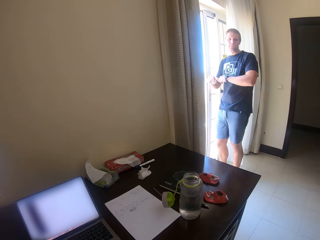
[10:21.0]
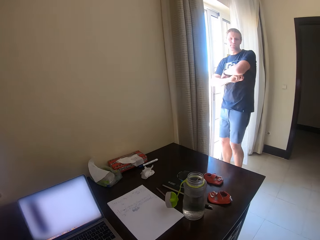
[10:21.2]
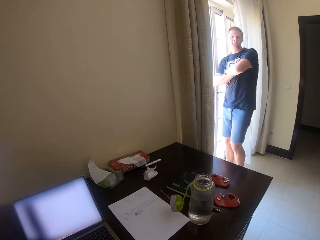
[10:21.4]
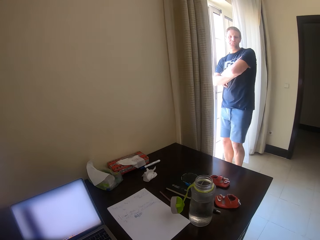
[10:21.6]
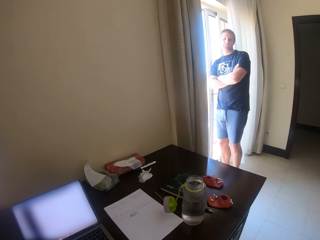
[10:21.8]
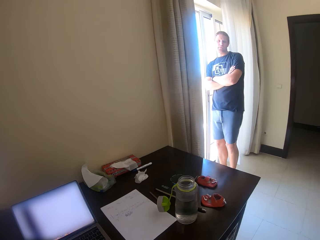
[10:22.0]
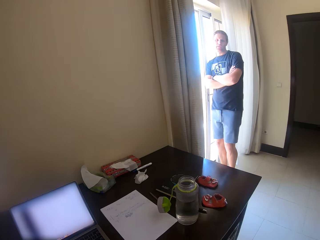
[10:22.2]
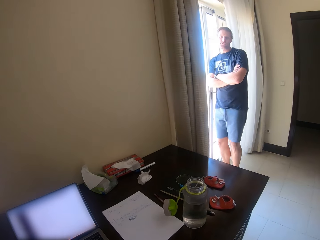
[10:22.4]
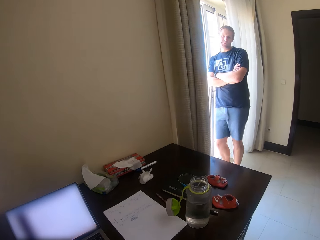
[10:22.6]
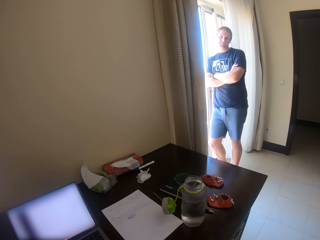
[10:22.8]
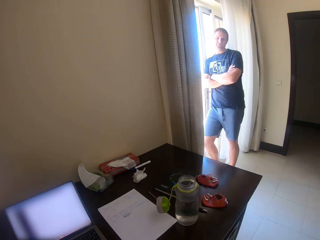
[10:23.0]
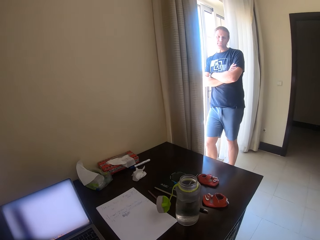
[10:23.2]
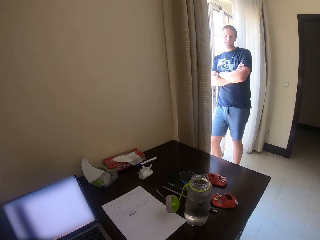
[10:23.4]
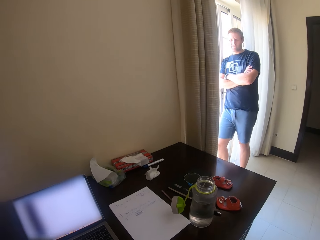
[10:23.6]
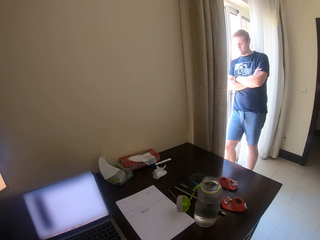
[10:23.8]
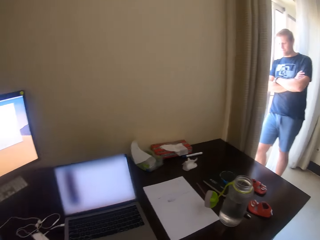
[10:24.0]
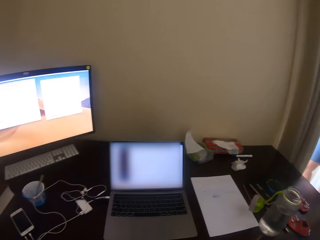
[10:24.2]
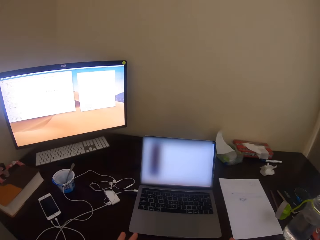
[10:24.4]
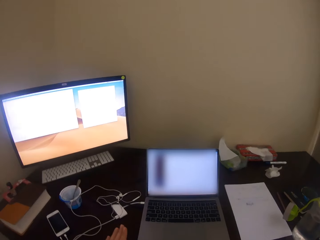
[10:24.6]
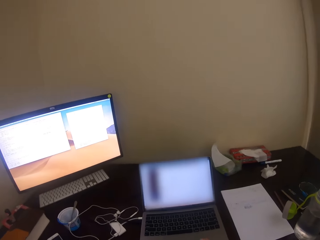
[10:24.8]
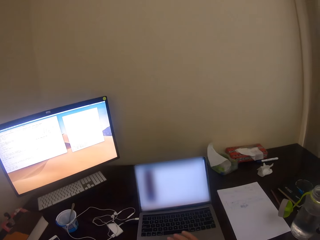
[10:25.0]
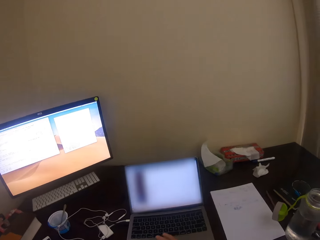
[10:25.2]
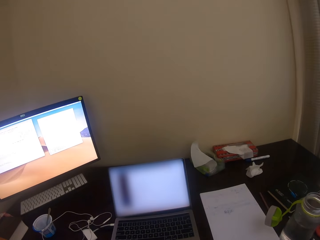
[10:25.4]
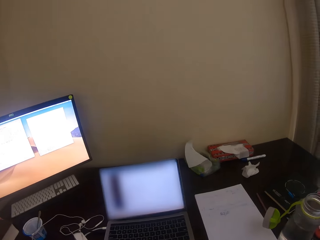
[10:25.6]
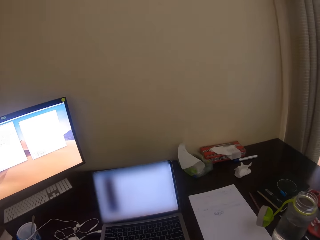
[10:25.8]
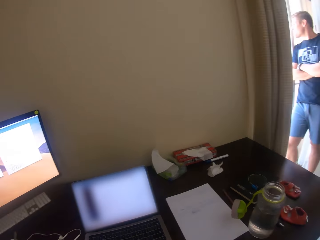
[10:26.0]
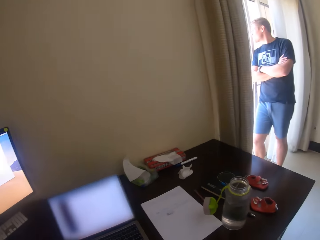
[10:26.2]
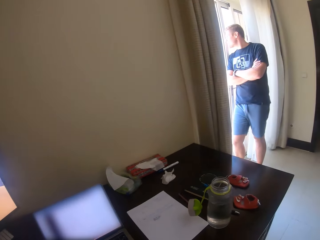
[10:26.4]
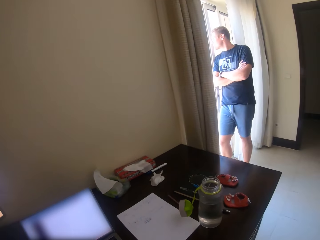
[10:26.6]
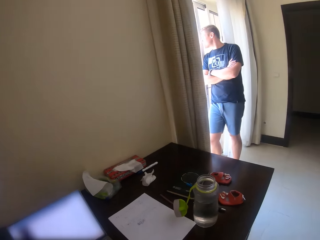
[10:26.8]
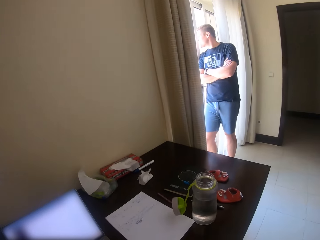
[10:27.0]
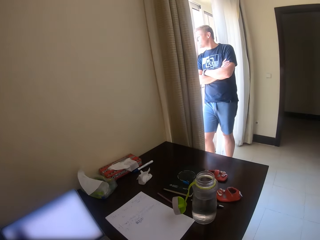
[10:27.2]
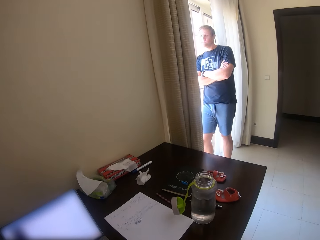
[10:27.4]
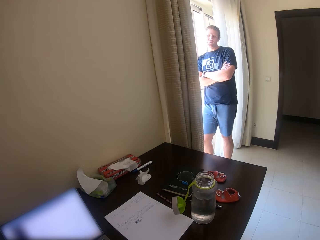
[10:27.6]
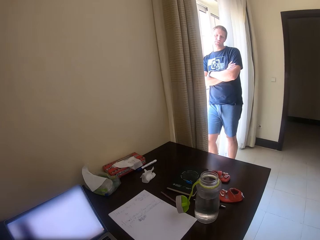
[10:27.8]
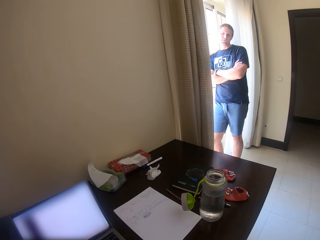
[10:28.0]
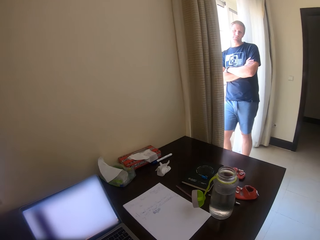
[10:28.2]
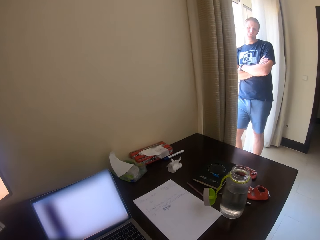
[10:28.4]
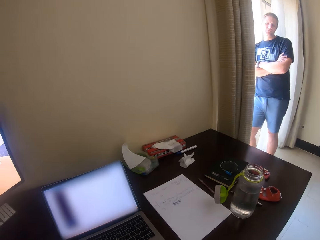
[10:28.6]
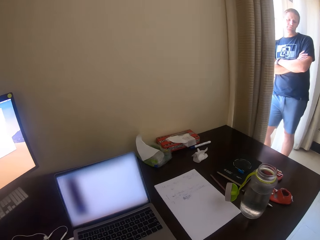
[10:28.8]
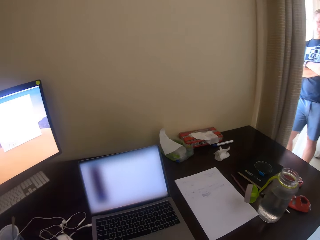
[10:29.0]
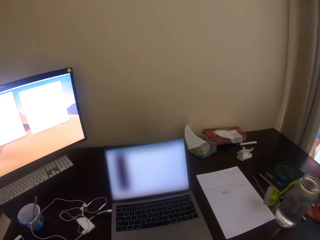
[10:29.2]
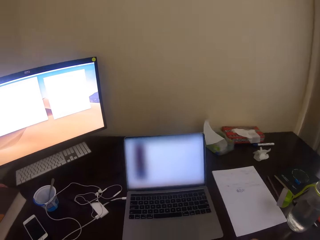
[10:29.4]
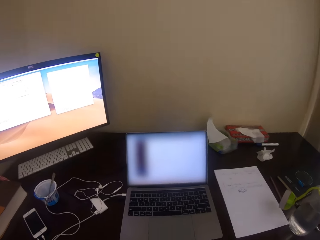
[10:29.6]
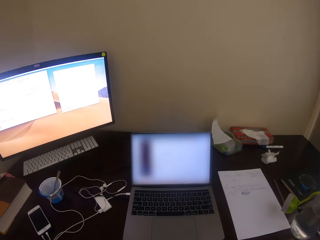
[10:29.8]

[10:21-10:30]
A man moves the hands. The camera wearer looks around.

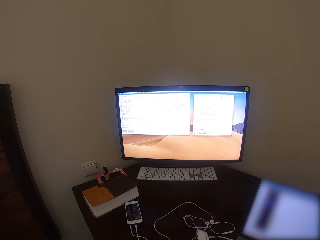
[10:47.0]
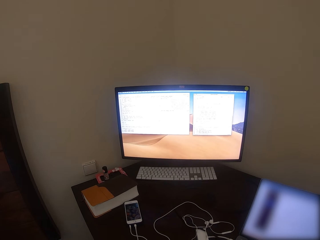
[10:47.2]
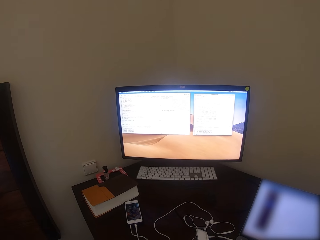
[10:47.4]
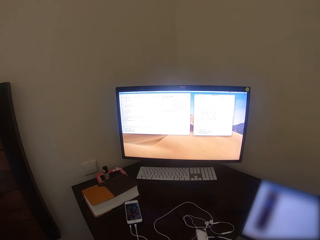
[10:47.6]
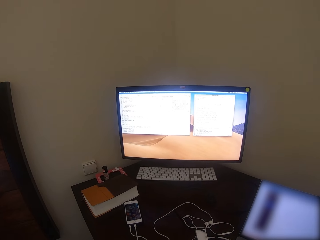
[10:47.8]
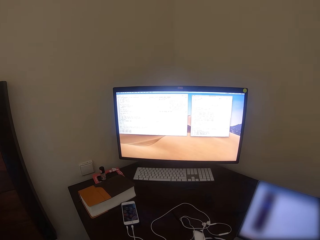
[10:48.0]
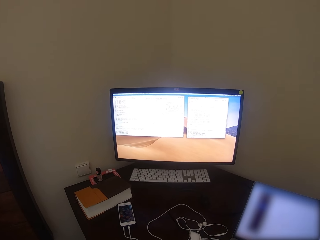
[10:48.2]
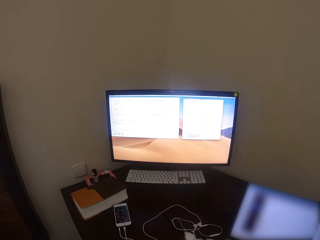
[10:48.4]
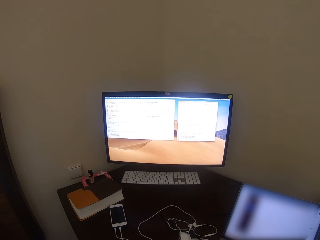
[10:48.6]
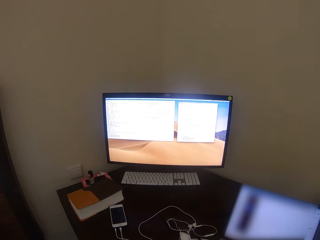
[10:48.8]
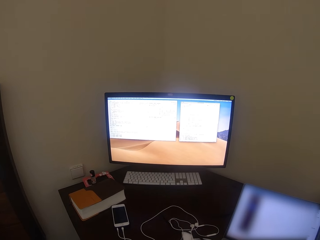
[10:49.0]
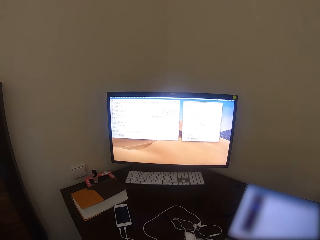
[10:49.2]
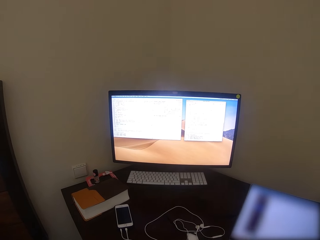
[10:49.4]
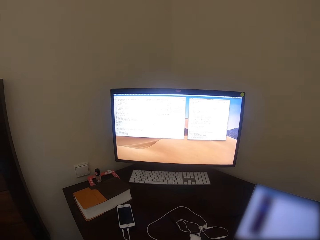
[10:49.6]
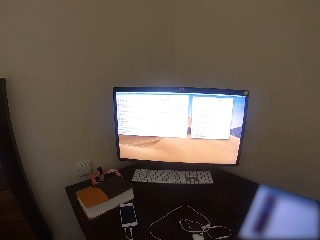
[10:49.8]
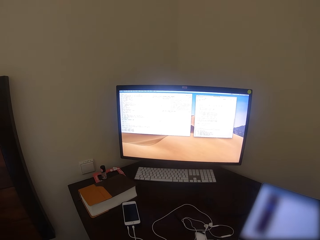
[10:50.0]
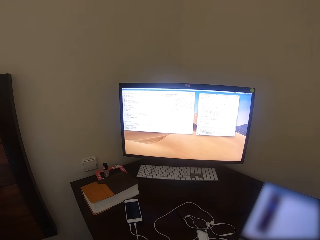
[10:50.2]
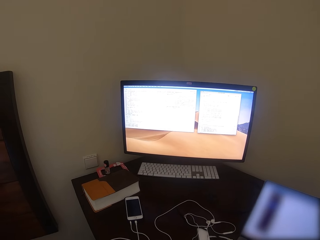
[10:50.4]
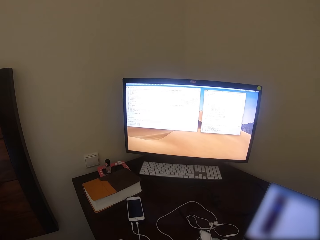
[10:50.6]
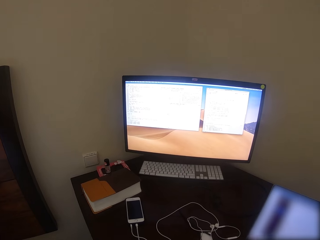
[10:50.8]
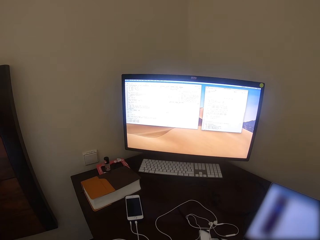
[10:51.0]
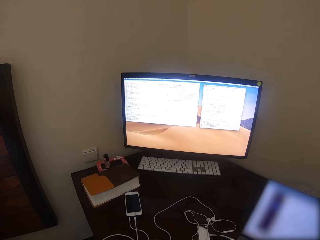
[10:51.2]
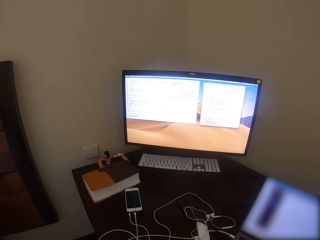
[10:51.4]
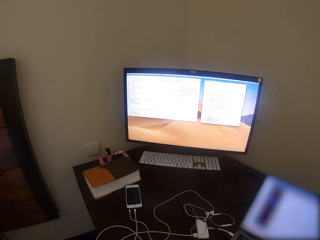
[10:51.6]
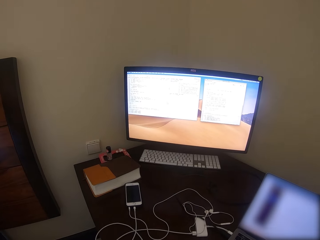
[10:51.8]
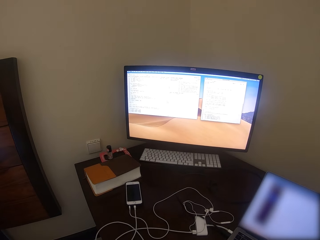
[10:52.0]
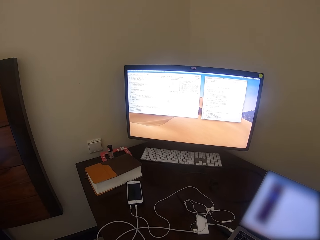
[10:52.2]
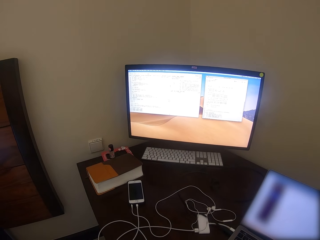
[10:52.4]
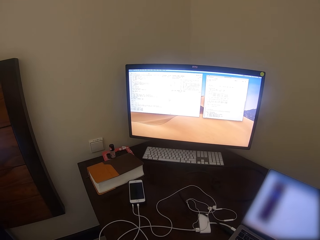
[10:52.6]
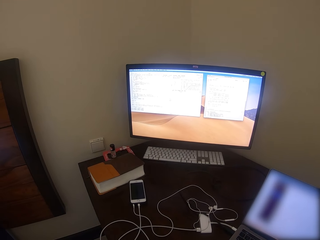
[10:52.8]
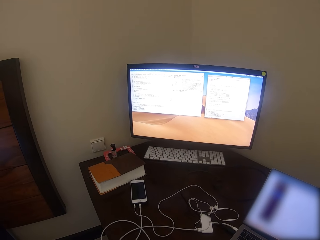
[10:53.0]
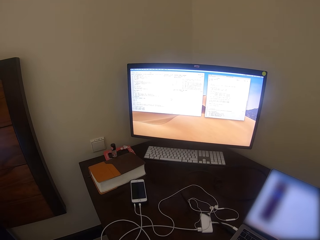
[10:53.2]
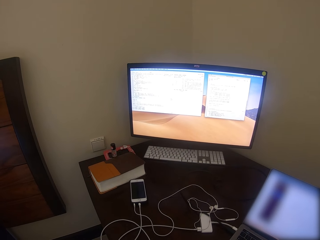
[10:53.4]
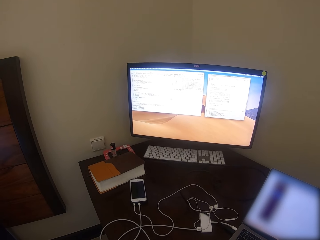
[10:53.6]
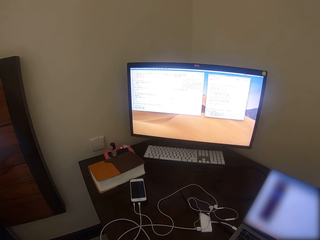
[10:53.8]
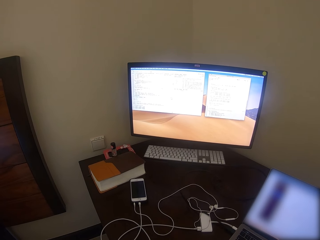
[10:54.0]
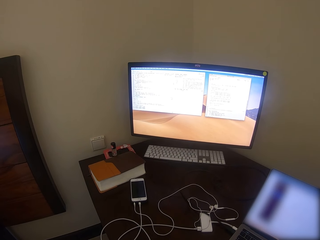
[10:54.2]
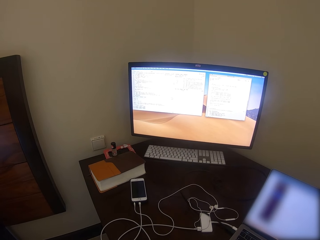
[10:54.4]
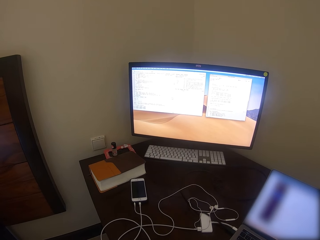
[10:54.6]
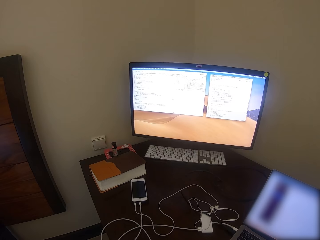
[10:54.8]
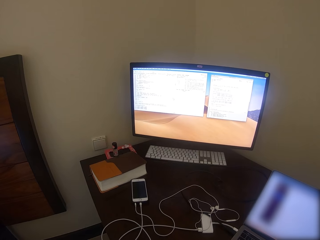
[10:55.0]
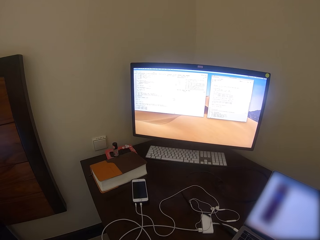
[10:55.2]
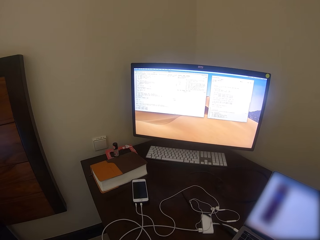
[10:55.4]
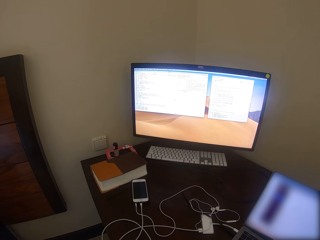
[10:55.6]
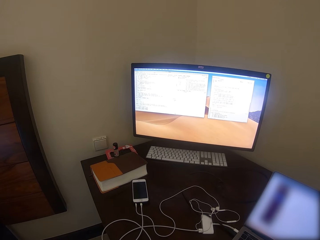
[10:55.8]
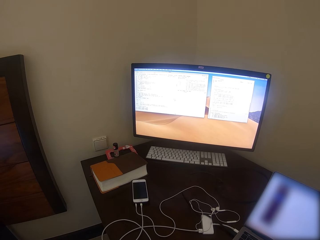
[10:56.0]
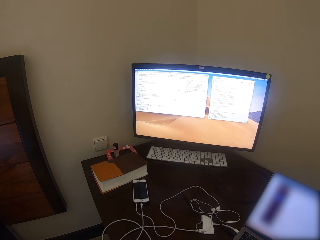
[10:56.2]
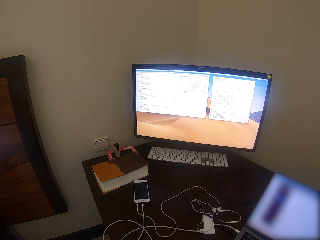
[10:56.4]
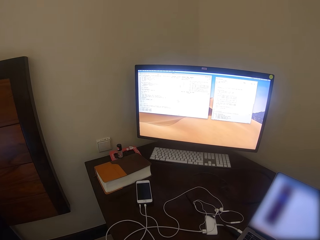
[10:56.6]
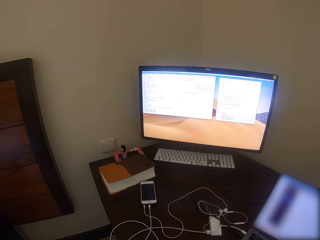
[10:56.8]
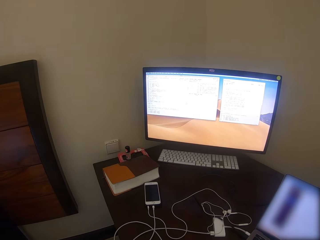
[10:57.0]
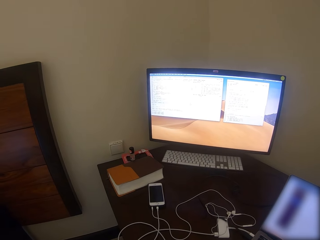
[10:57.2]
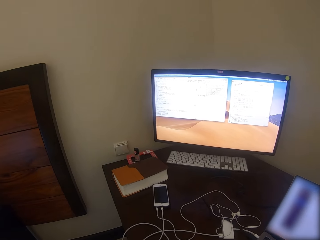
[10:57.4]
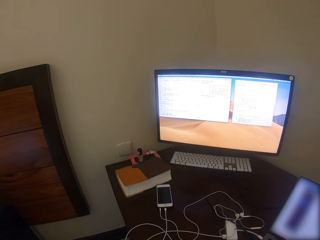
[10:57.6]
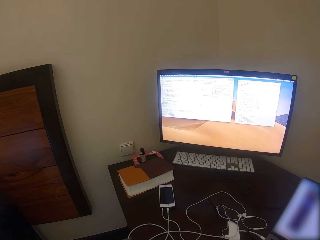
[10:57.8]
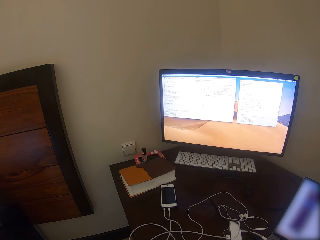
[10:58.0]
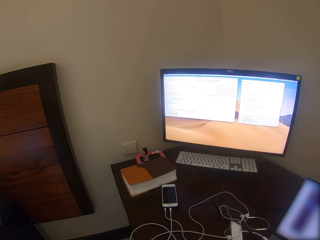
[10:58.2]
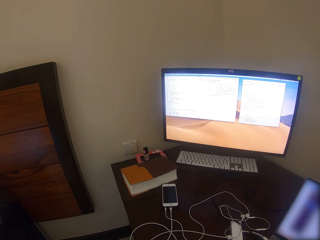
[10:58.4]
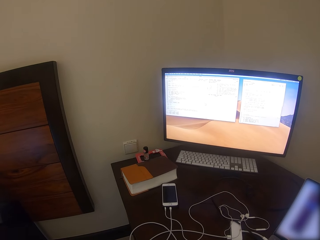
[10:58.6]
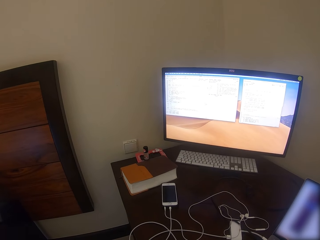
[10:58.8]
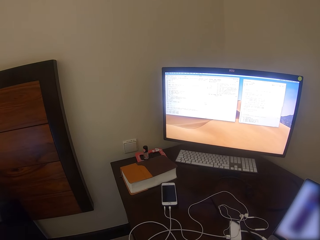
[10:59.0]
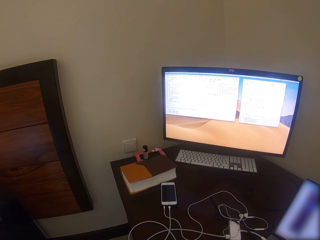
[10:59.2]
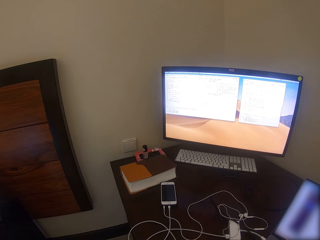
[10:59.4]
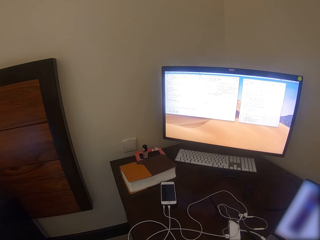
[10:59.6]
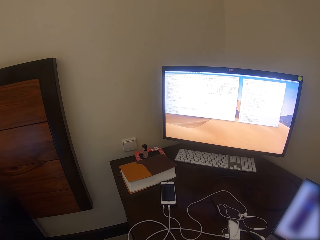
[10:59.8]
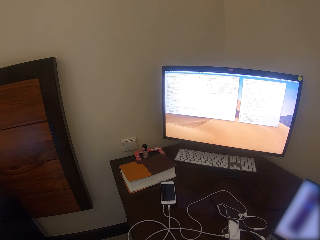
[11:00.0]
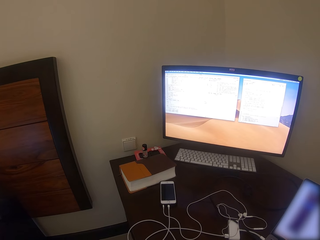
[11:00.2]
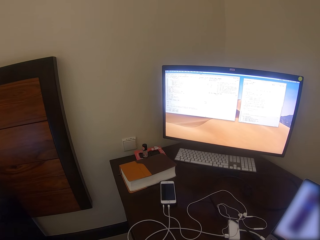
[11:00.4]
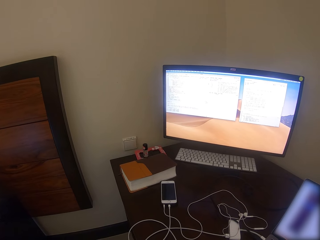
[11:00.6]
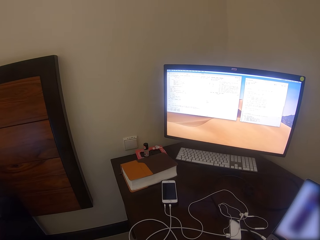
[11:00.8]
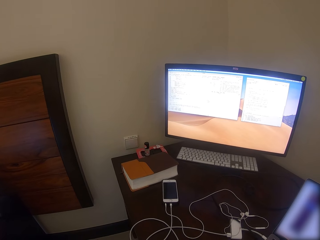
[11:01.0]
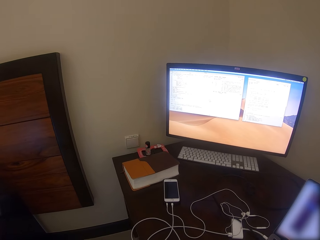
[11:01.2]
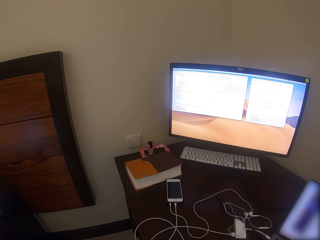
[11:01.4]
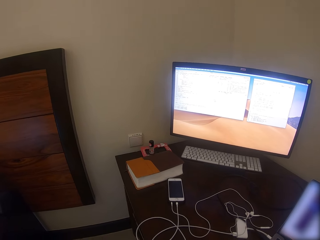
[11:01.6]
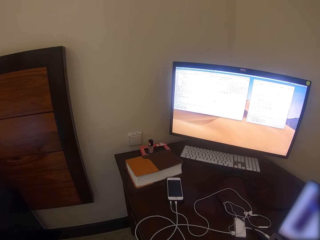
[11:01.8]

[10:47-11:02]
The camera wearer converses with a man.
